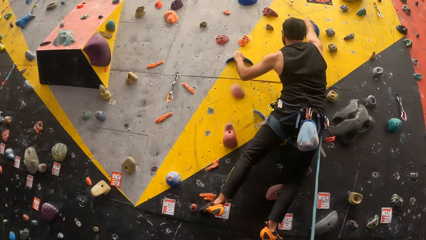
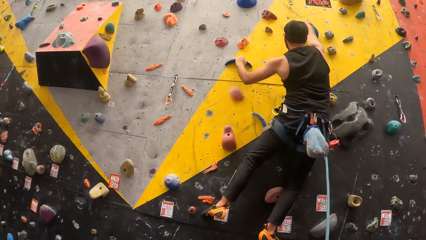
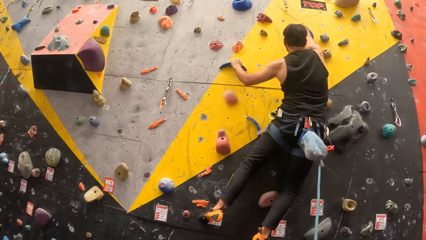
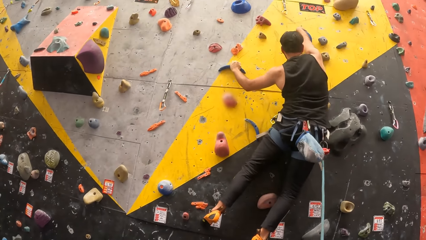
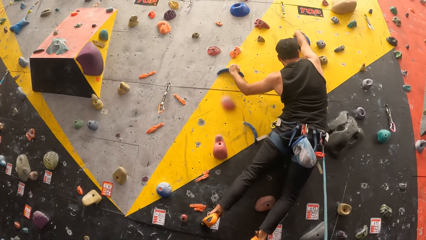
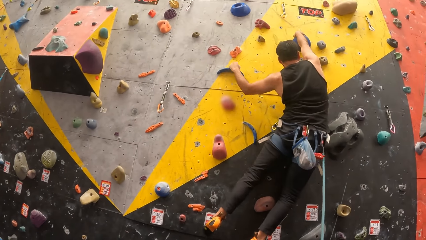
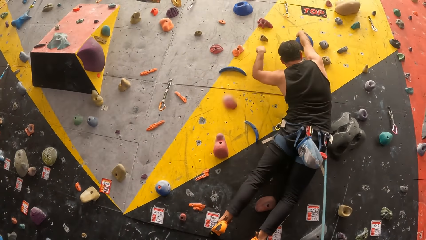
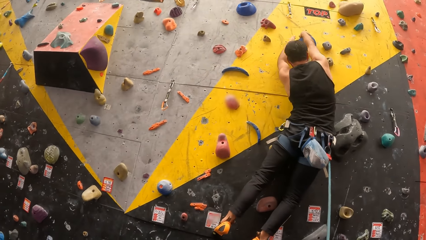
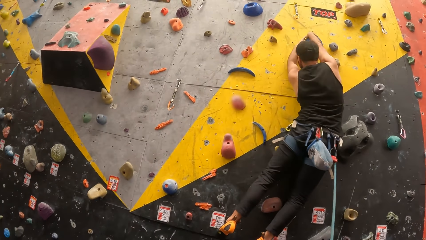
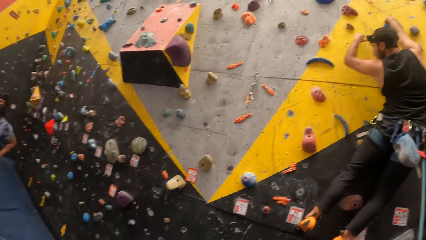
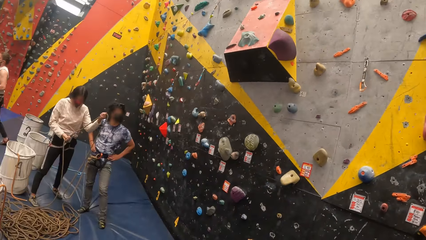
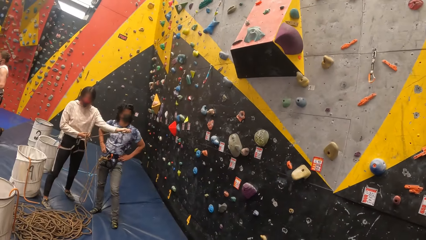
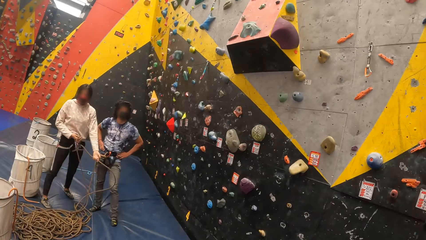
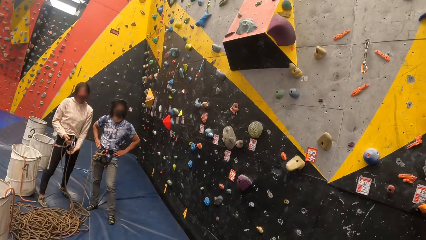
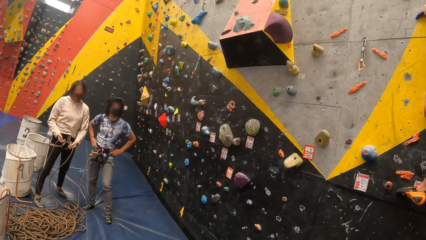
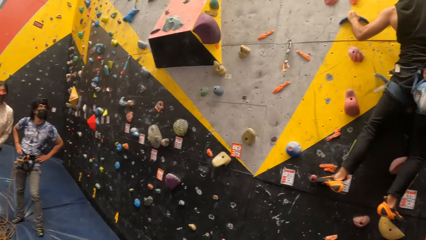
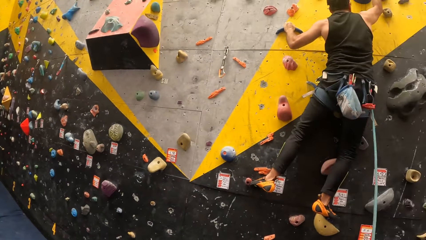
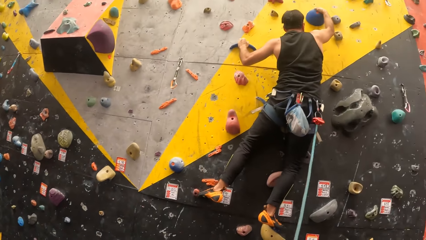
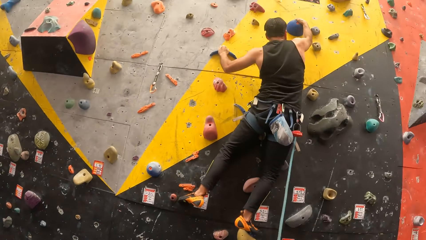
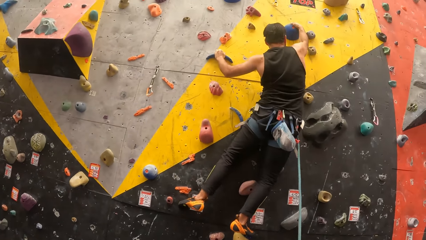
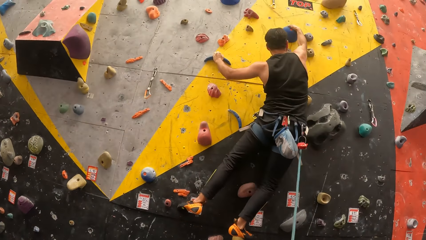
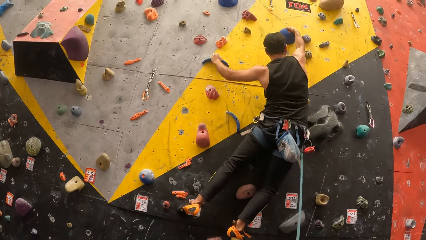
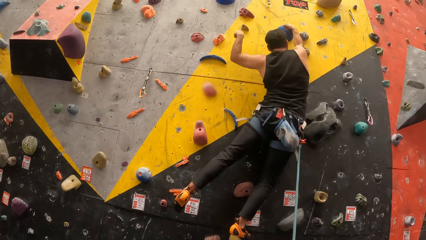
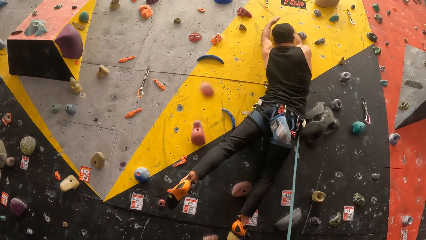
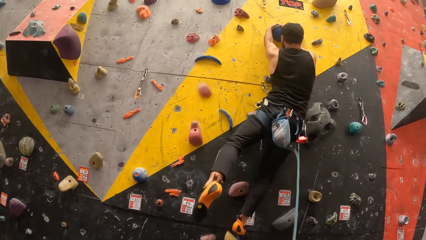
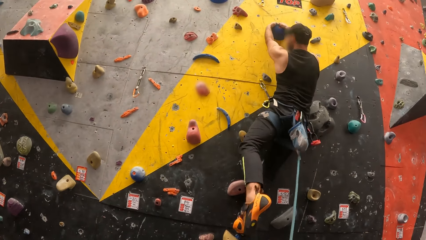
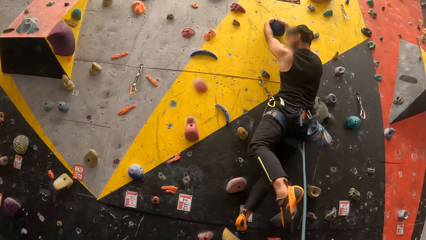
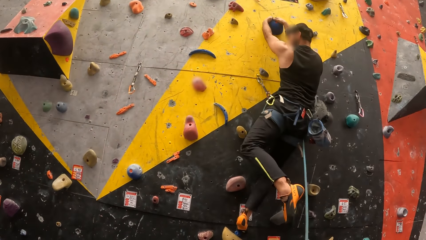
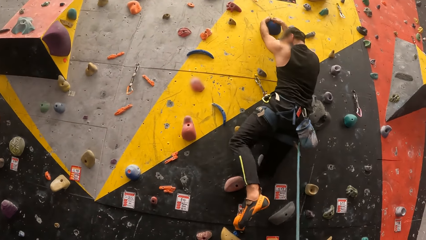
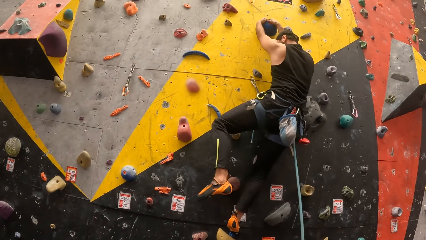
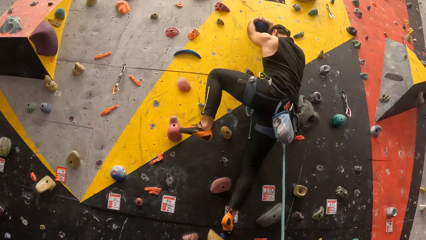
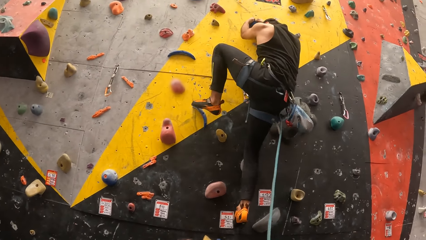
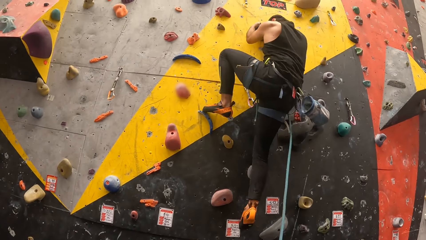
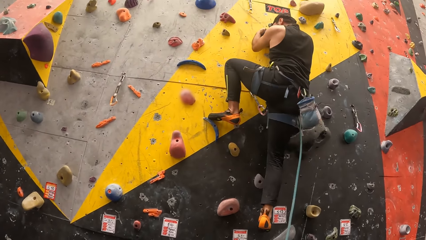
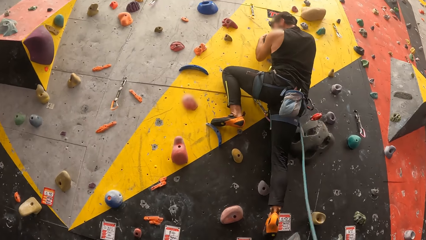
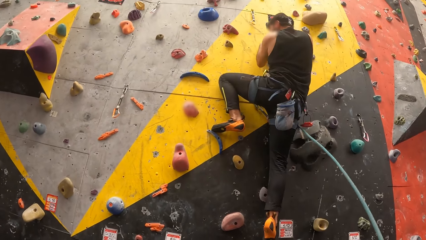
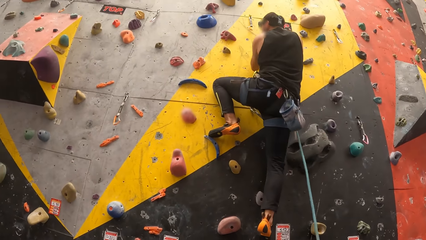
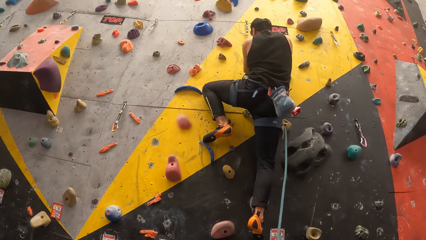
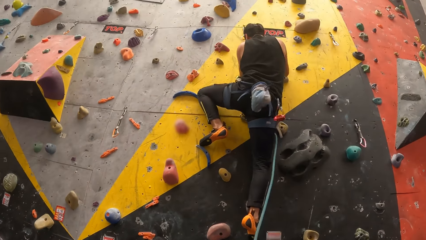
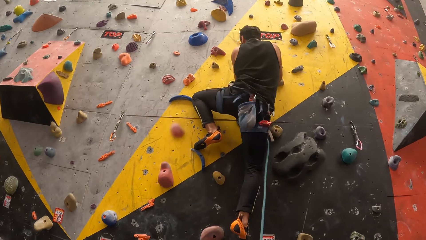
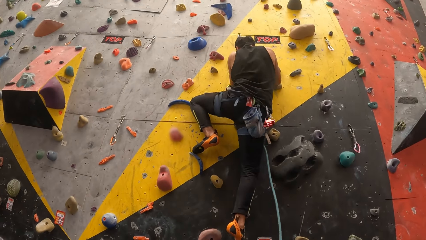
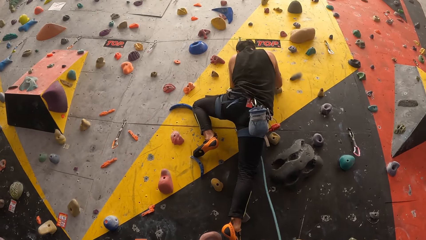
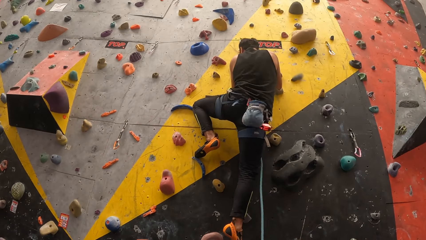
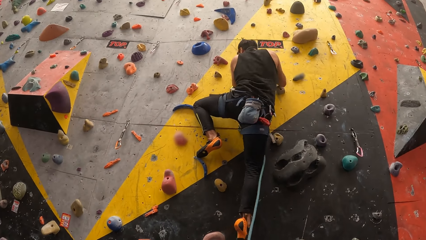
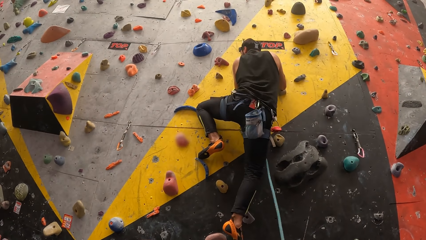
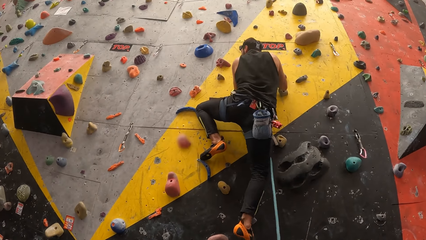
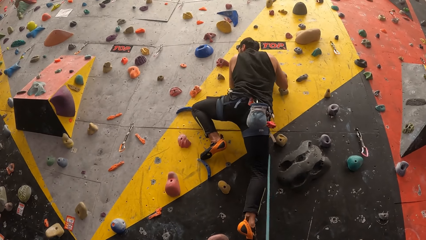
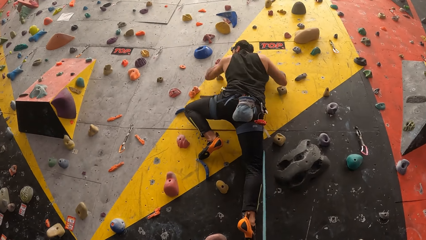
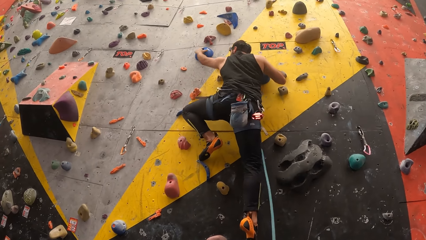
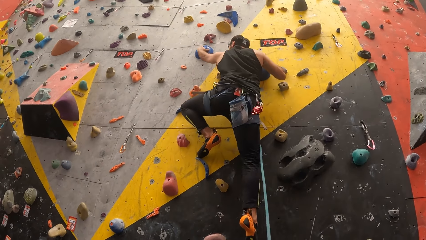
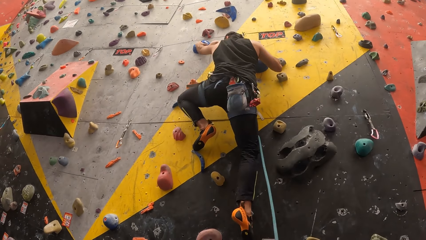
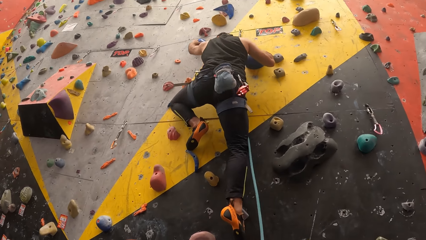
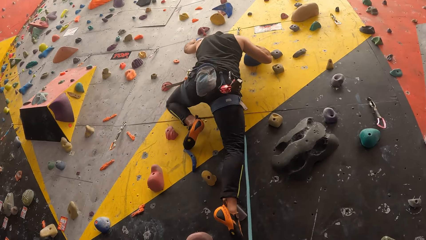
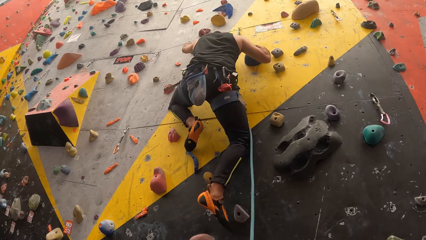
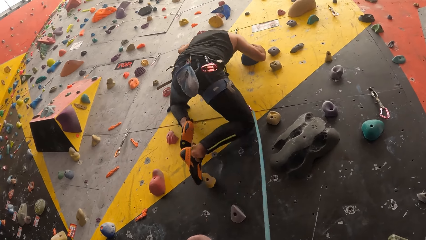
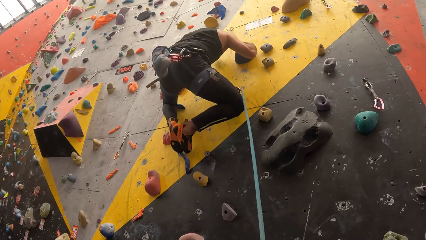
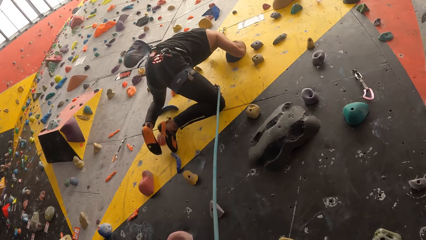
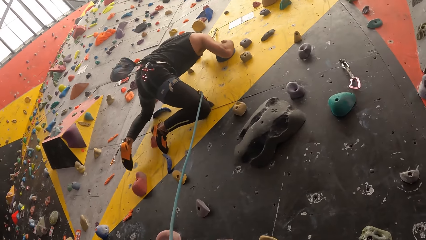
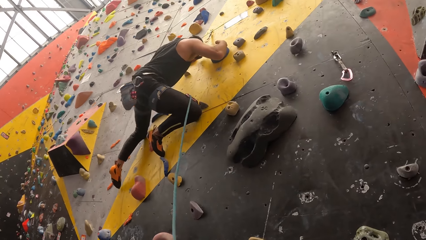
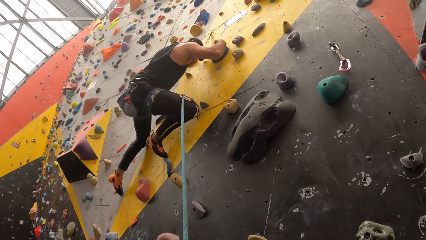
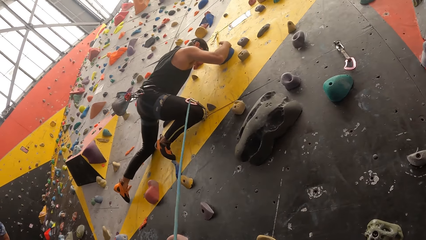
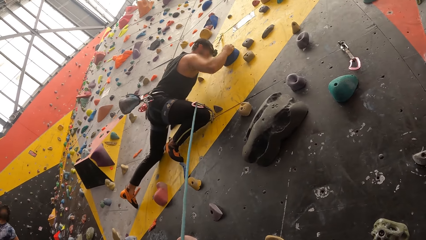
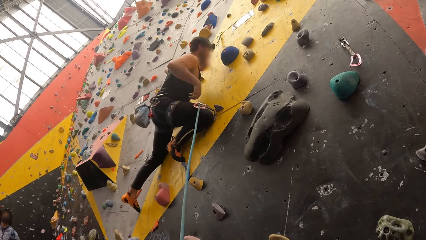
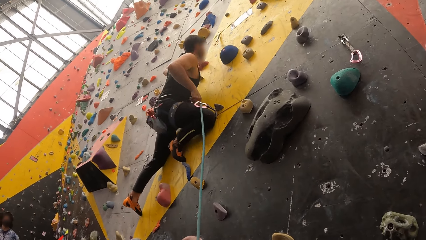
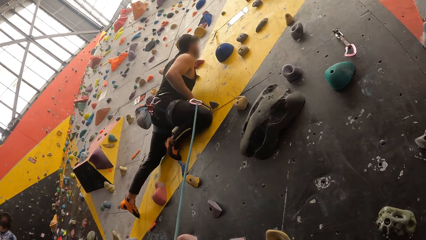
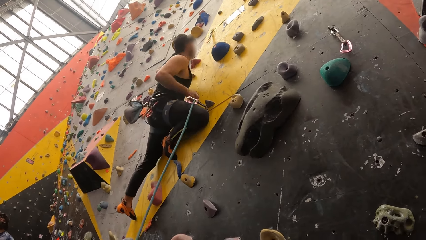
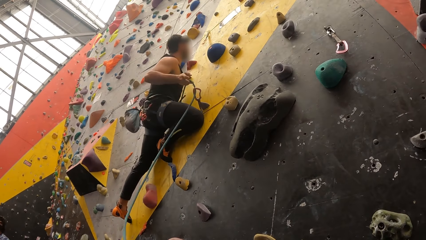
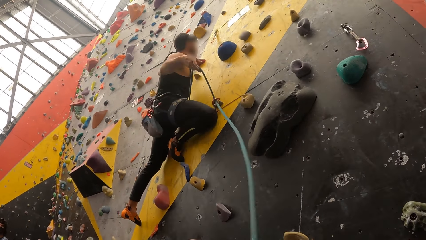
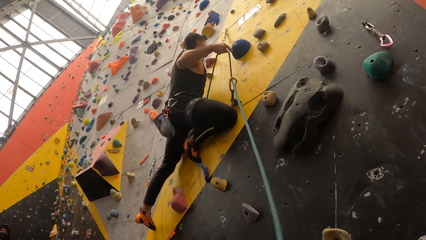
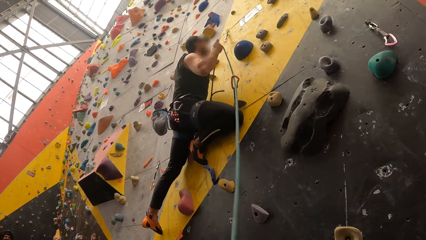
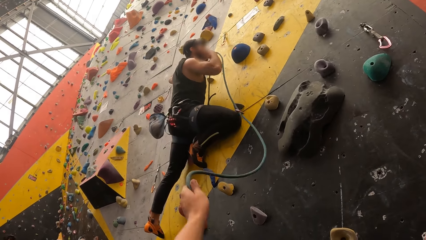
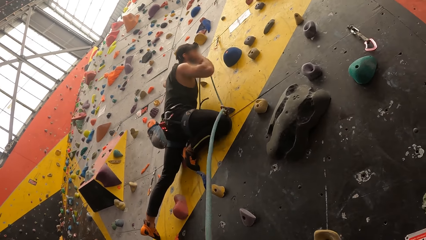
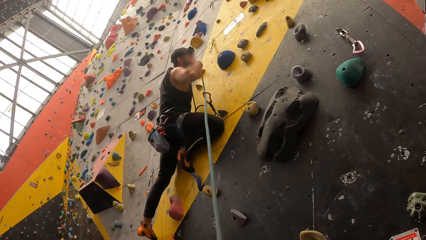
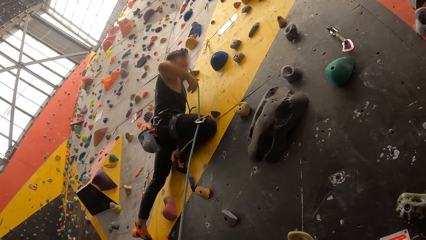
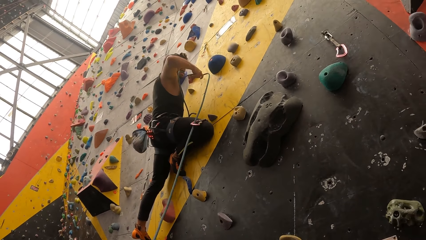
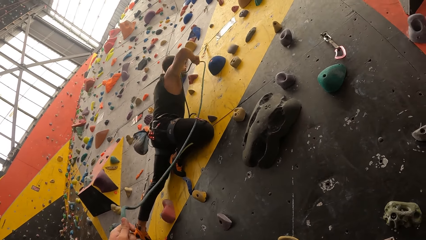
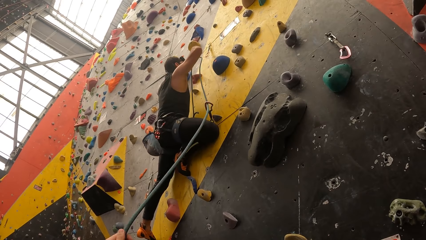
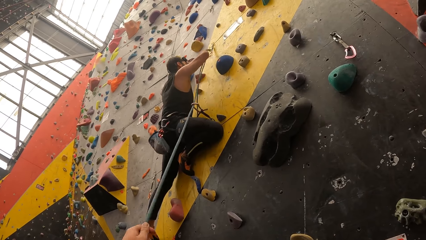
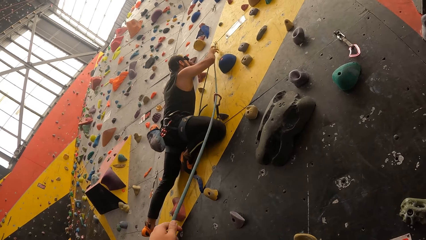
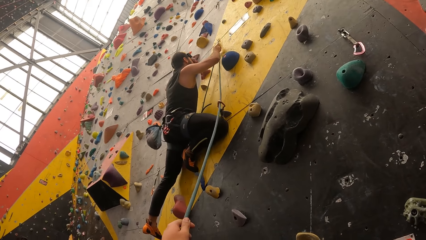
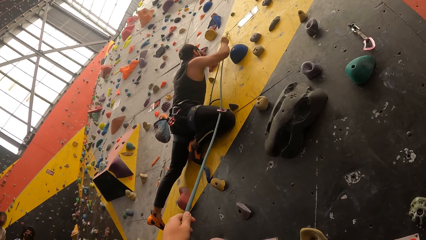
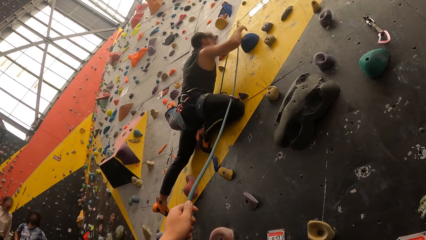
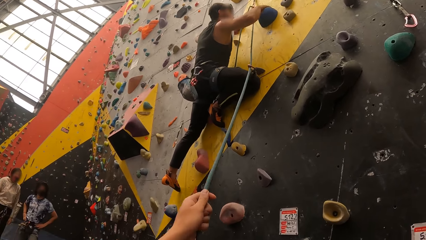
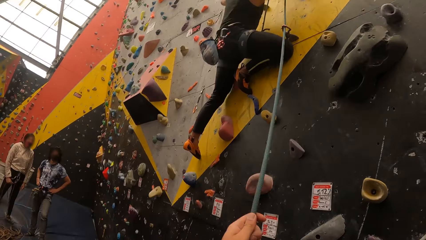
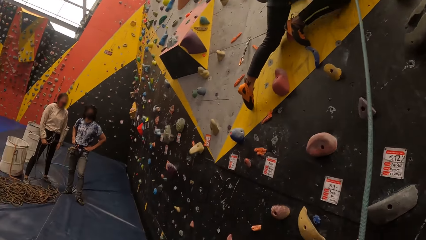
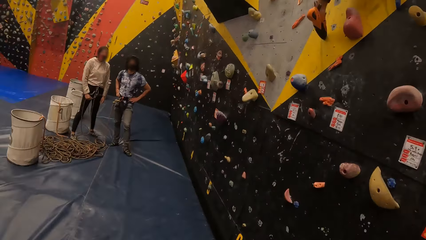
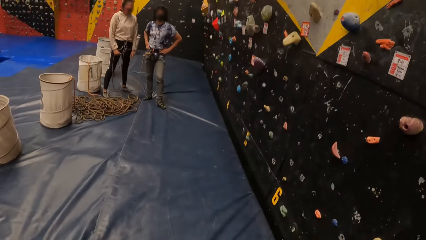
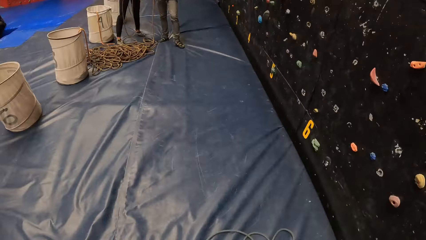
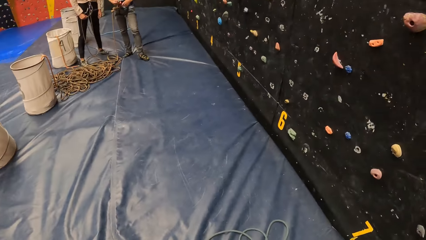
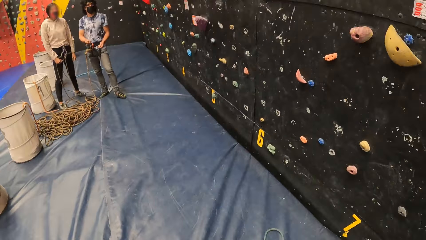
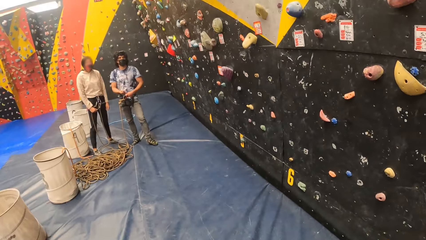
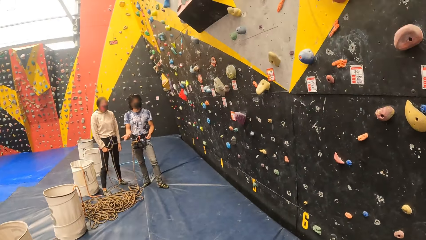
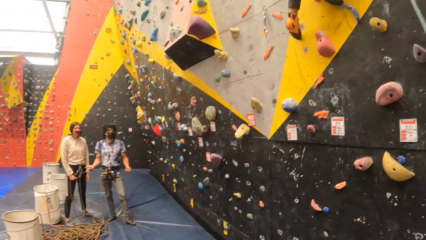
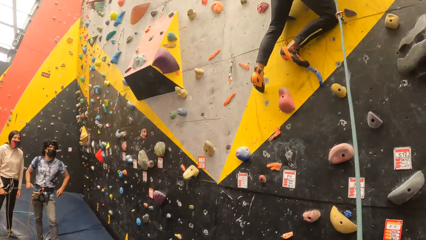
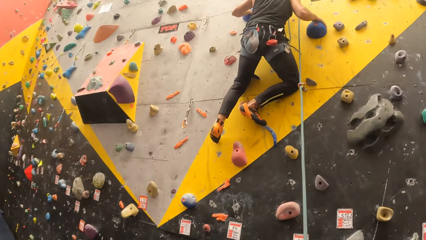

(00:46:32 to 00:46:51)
The camera wearer looks at his left side. He looks at a man. The man climbs on the bouldering wall. The man holds the rope. The camera wearer adjusts the rope for the man and holds the rope. The man pulls the rope. The camera wearer holds the rope. He looks at his left side.
